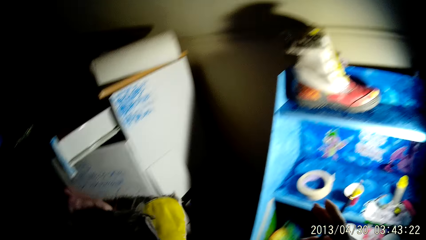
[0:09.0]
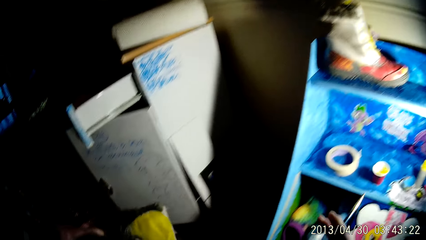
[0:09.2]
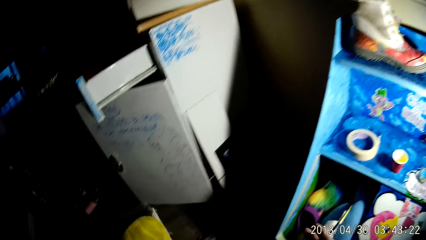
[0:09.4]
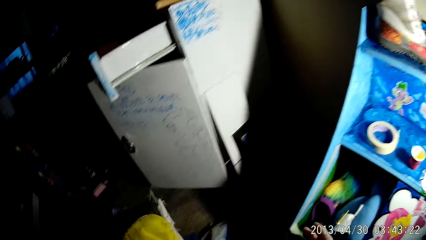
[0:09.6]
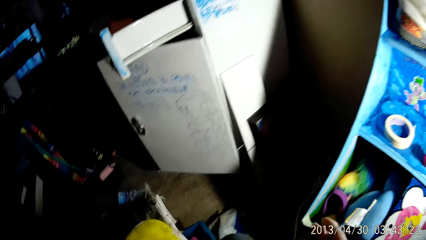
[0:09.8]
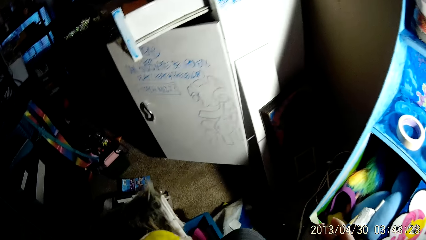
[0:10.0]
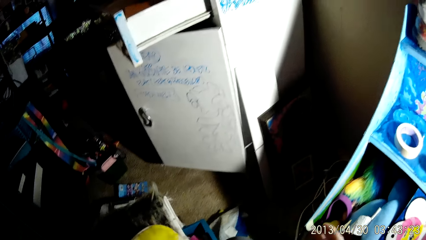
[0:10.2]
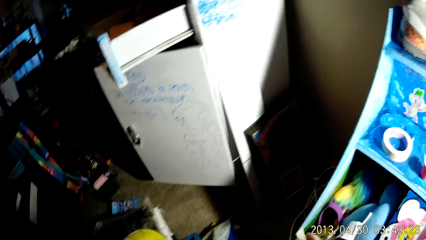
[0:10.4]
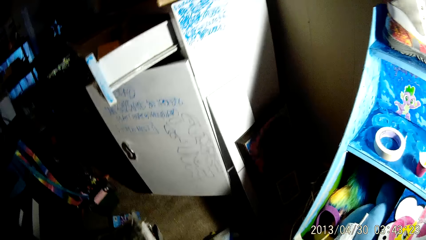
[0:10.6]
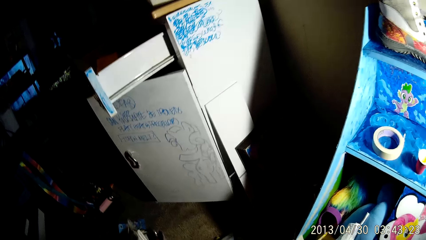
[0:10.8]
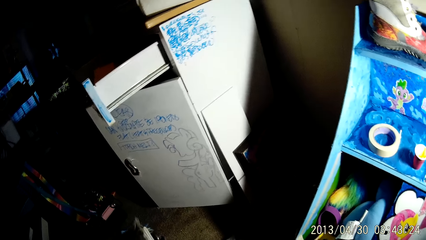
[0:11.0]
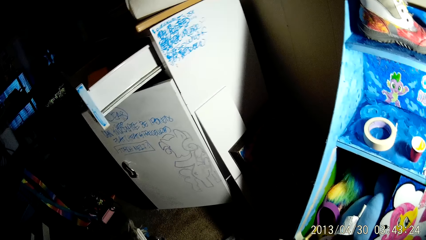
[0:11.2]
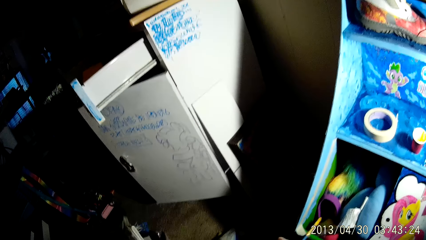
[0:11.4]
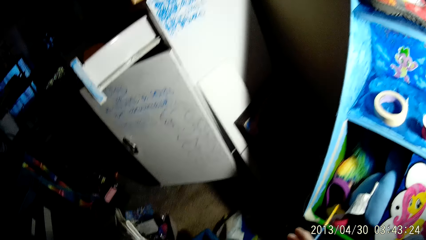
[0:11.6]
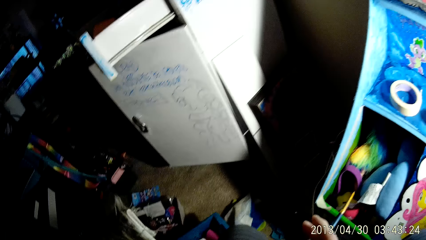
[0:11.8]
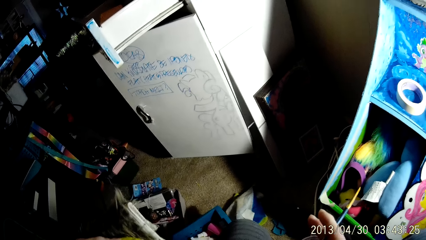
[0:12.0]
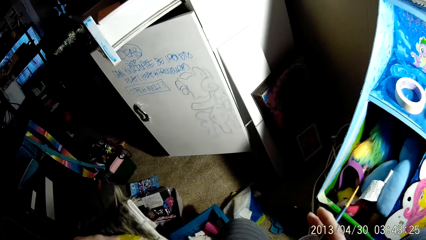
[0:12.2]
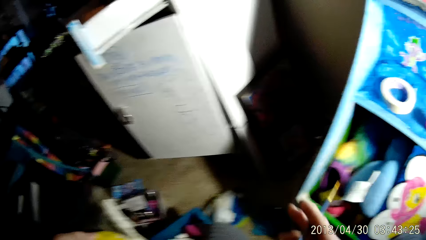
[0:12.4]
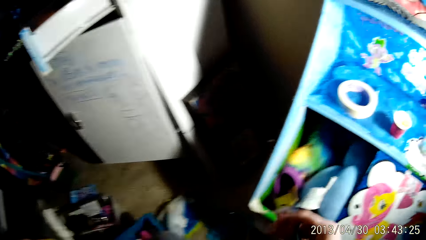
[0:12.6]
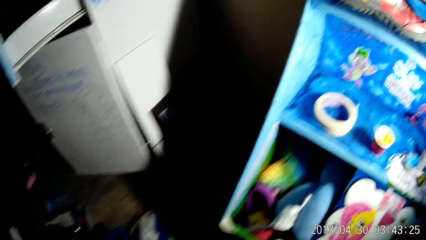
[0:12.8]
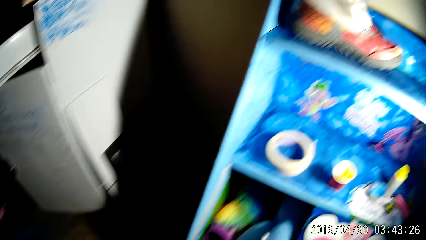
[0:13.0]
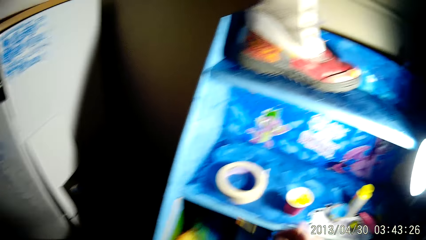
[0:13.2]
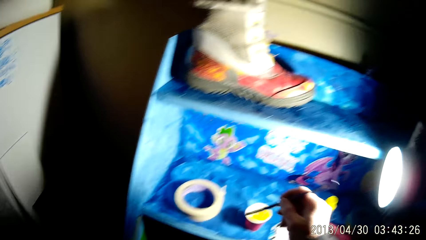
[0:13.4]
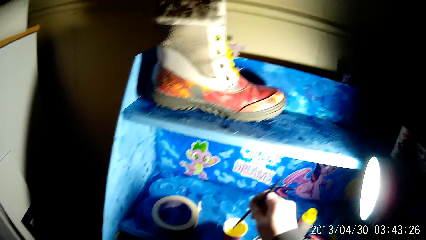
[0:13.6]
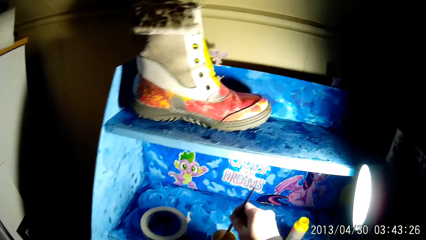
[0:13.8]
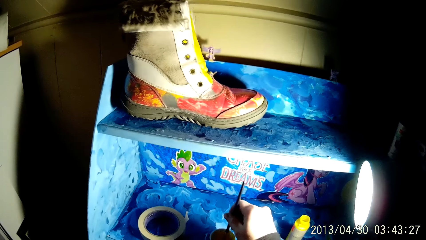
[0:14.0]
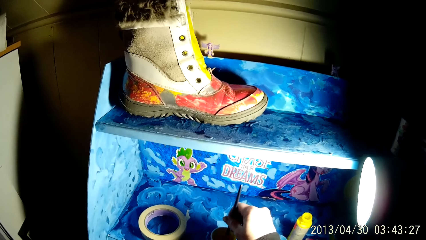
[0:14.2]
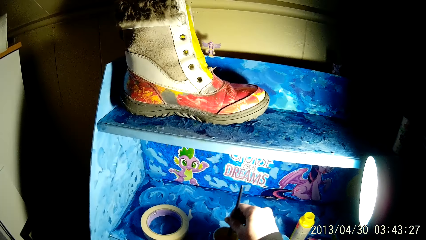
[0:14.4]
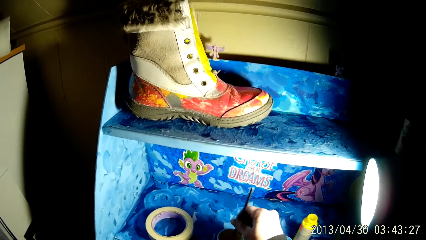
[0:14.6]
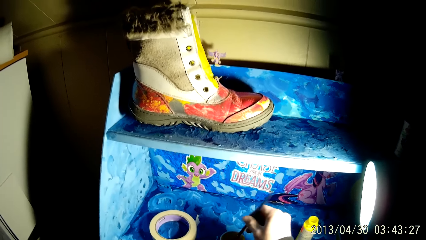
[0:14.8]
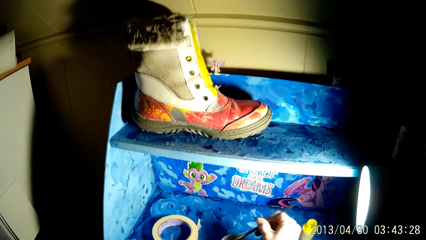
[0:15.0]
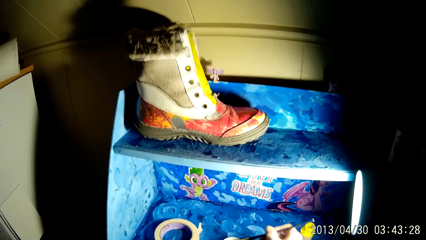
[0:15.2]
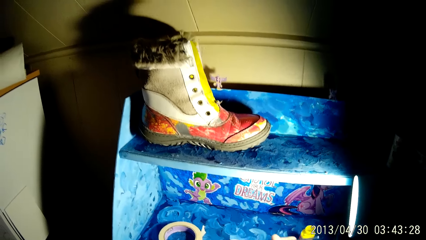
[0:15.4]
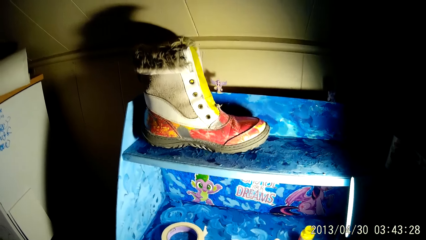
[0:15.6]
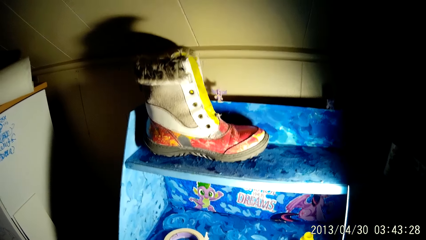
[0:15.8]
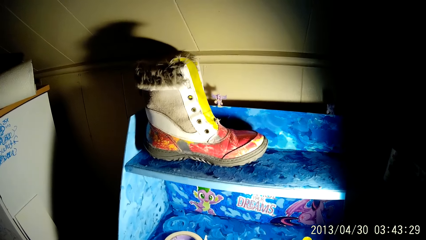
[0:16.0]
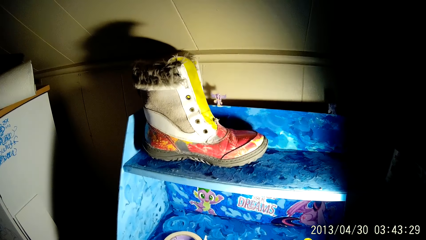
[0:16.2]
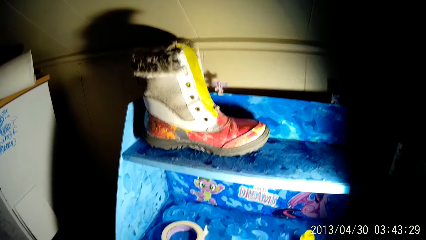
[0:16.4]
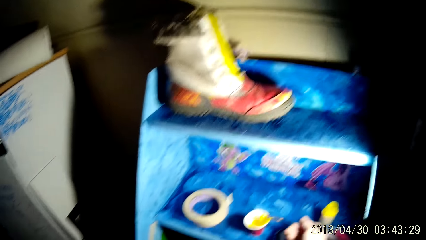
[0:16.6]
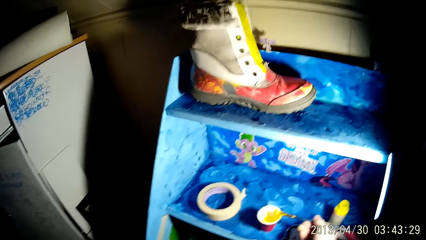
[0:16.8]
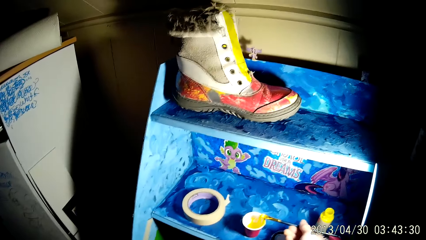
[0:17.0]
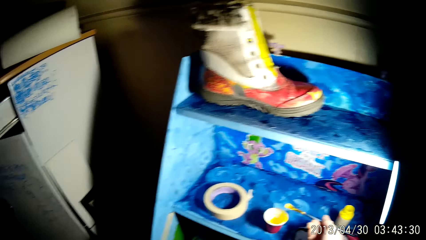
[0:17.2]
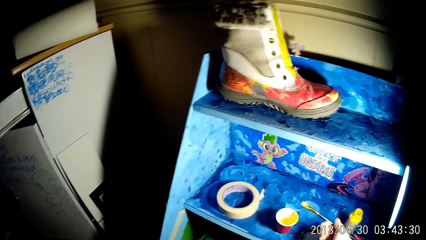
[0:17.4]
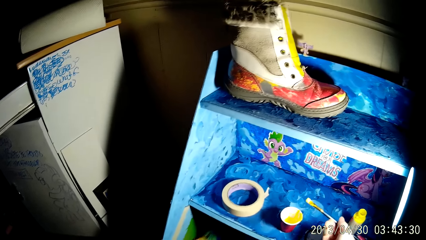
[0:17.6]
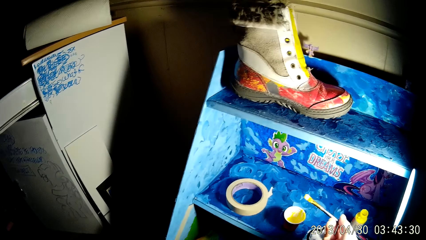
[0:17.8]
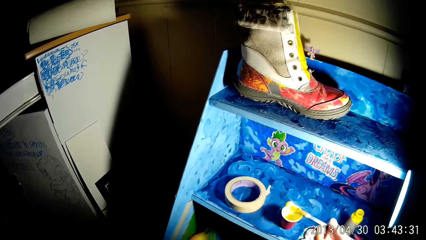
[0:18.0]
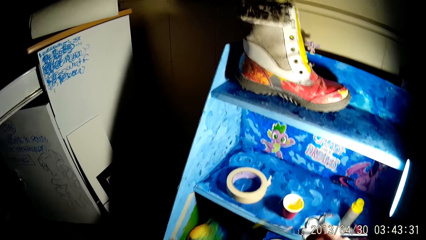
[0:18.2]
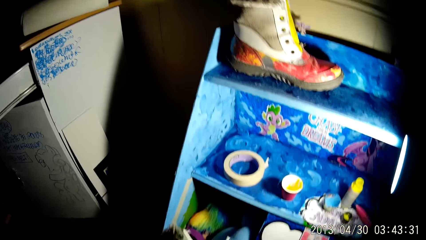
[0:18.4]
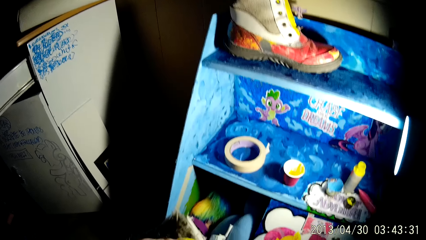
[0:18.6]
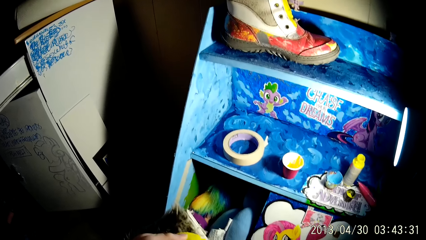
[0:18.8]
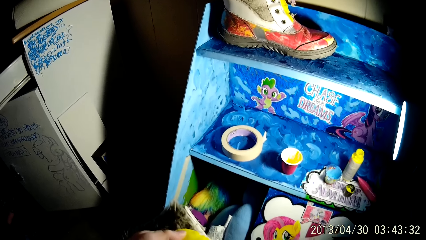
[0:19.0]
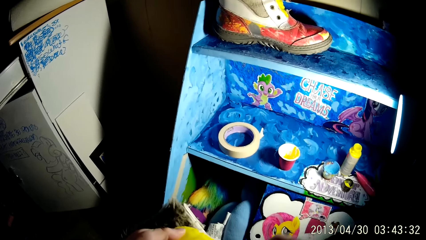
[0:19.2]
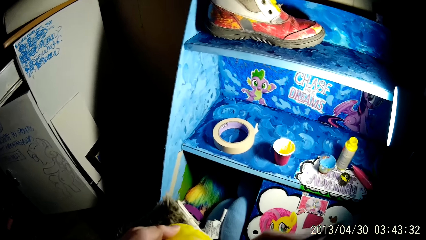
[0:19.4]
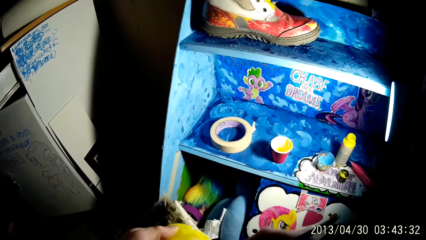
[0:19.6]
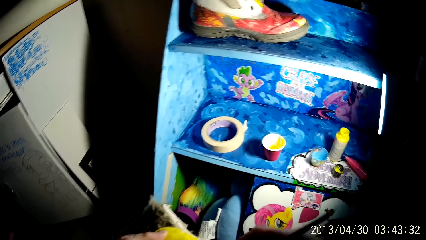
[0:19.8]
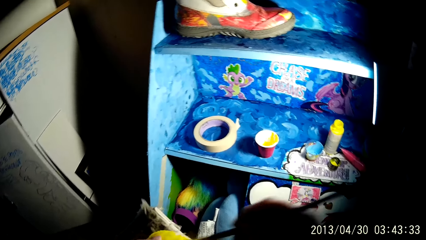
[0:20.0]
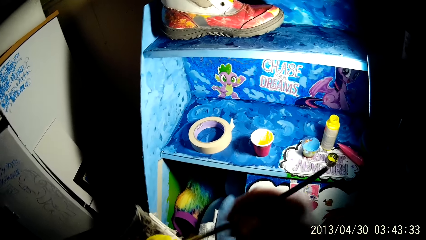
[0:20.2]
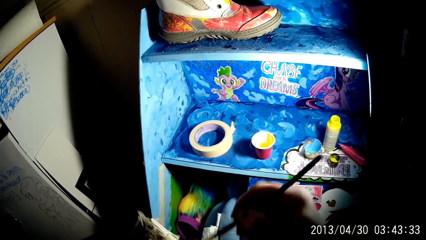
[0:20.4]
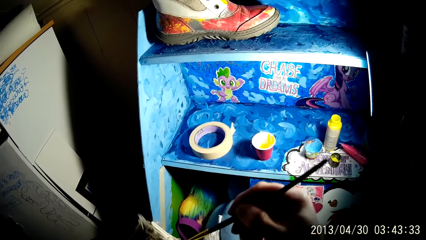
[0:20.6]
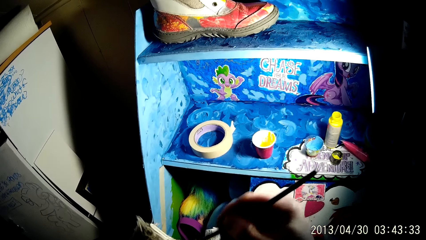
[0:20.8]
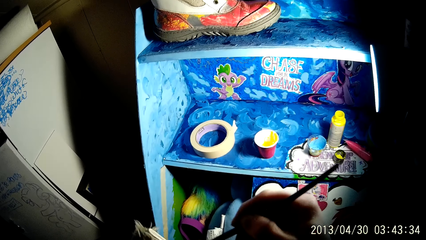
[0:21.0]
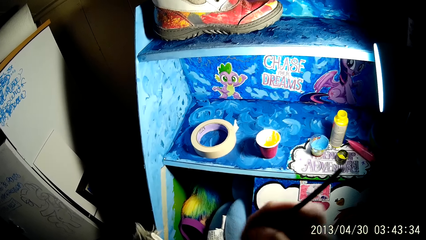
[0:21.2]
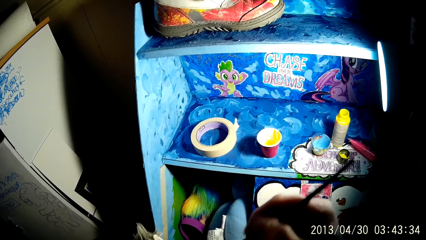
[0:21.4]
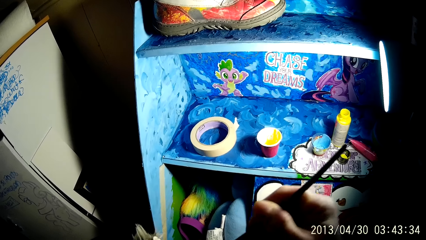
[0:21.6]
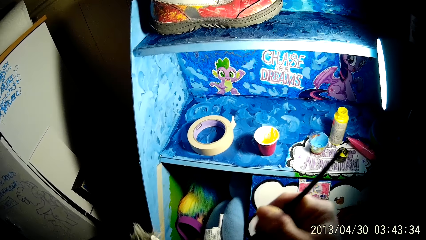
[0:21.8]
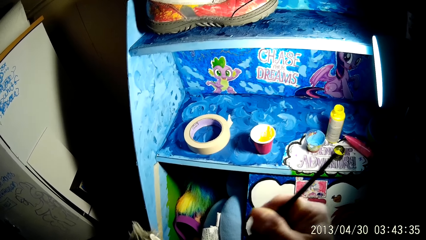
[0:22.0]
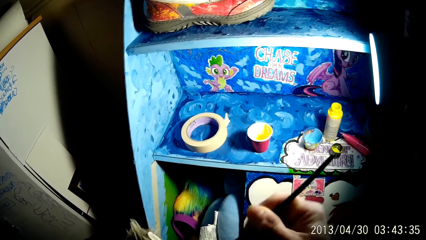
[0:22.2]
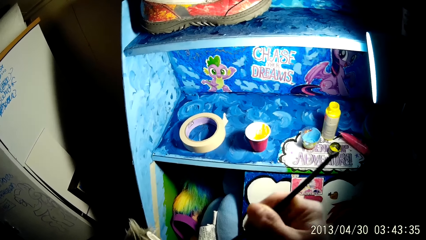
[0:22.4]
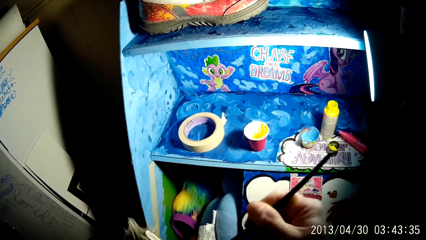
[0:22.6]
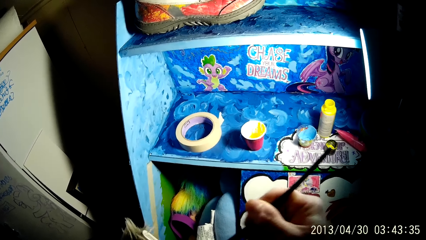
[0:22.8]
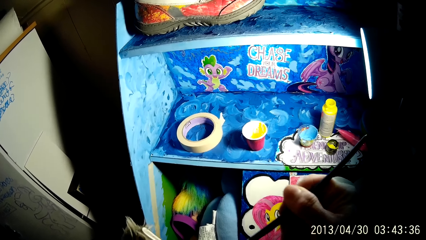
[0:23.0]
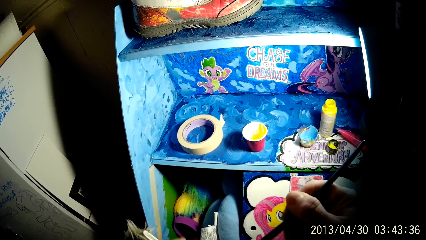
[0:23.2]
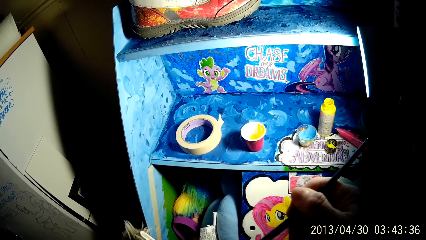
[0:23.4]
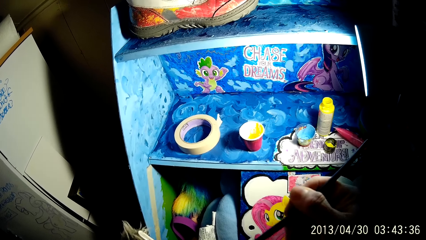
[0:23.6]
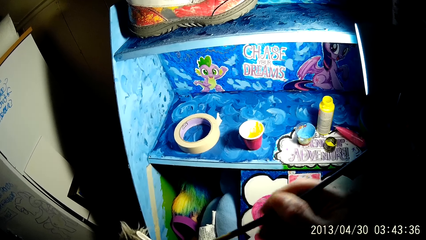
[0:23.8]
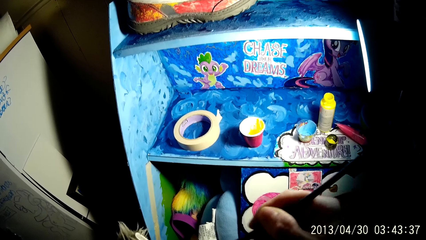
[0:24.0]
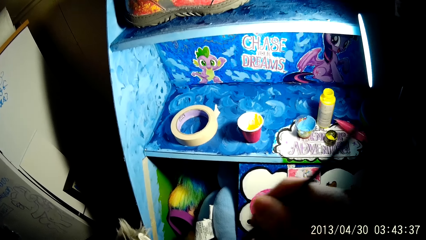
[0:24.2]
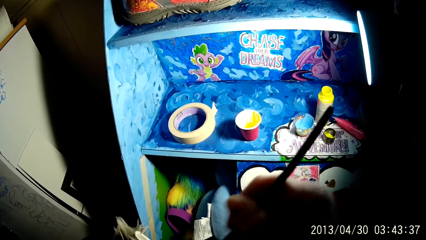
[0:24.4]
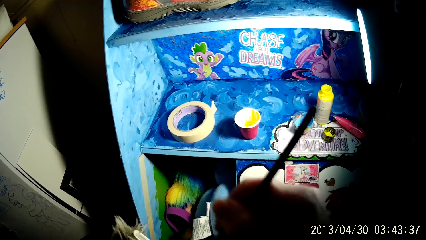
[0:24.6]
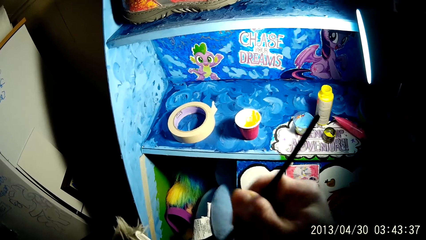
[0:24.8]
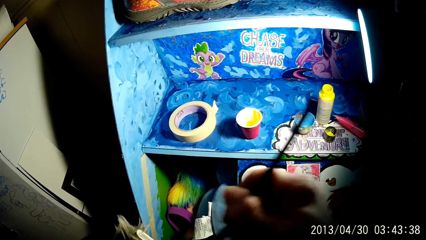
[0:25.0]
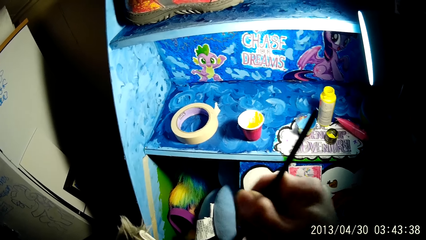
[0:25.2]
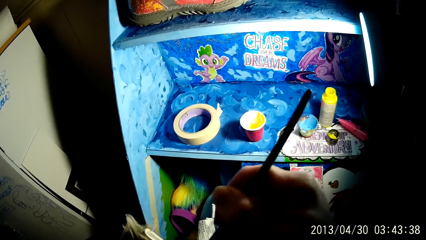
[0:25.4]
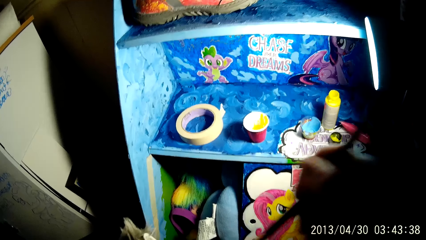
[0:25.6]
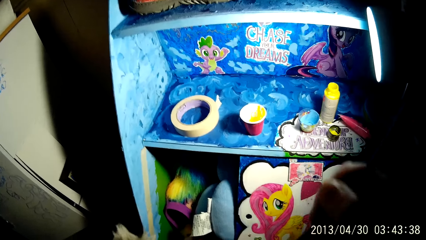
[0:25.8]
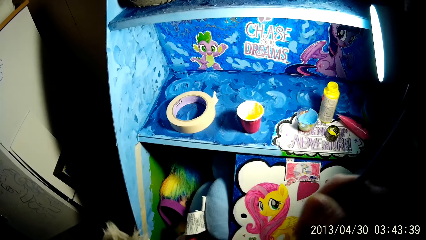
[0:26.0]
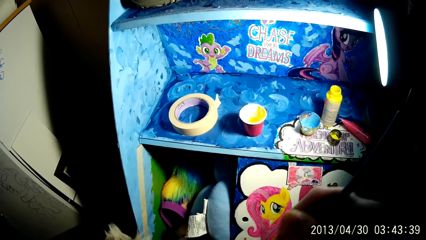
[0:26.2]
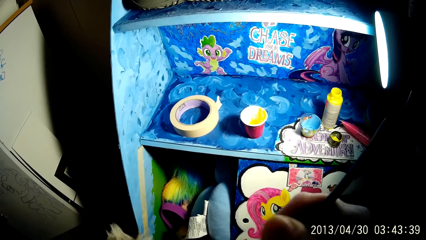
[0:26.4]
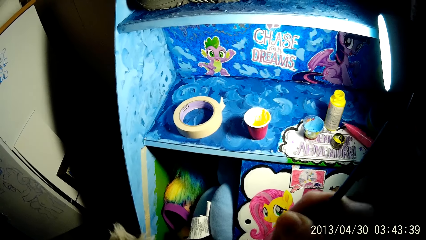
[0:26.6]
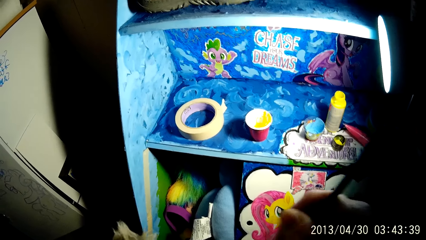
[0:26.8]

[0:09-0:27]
The camera wearer holds a brush in his right hand. He holds a boot with his left hand. He lowers both hands. He dips the brush into a cup of paint on a shelf with his right hand. He holds up the brush above the cup of paint. He applies the paint on the boot with the brush with his right hand.
